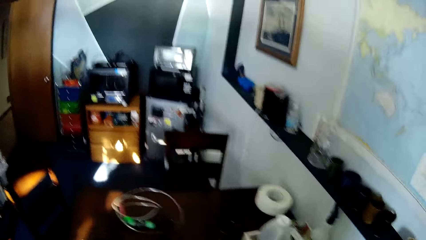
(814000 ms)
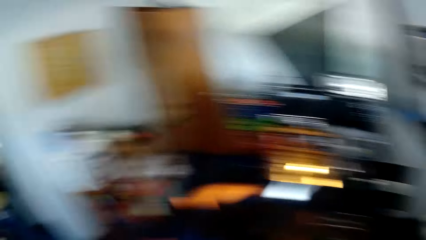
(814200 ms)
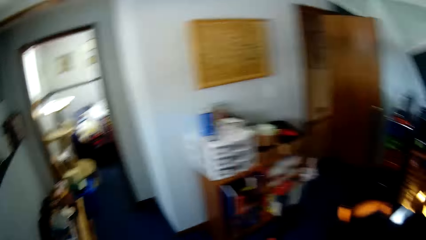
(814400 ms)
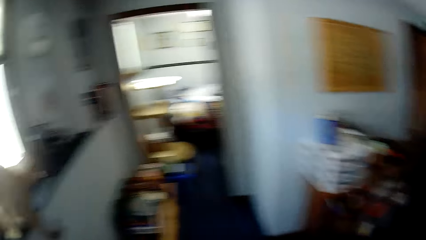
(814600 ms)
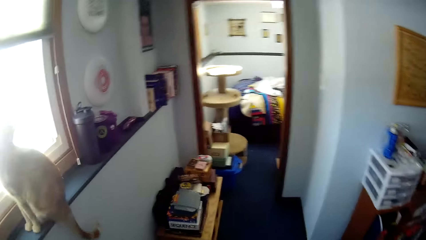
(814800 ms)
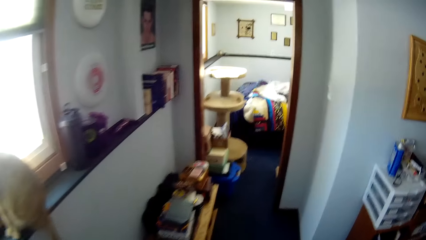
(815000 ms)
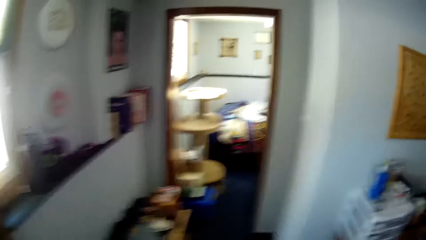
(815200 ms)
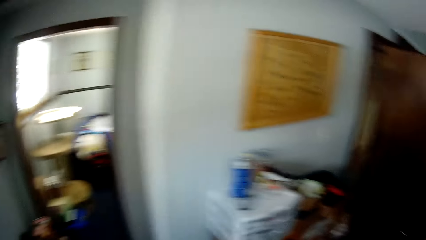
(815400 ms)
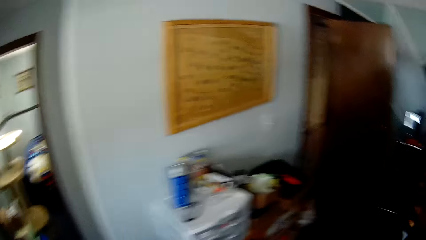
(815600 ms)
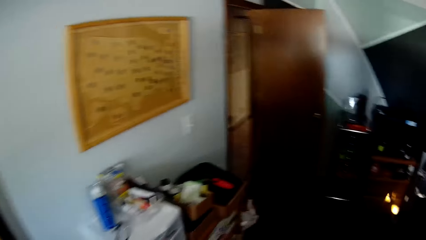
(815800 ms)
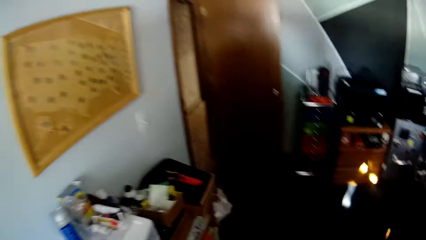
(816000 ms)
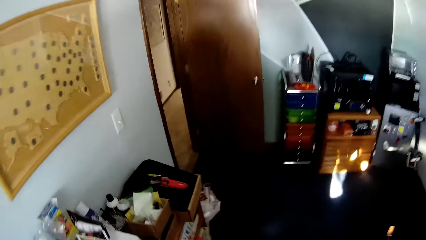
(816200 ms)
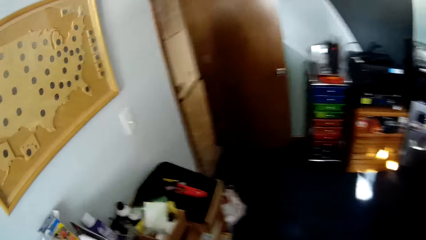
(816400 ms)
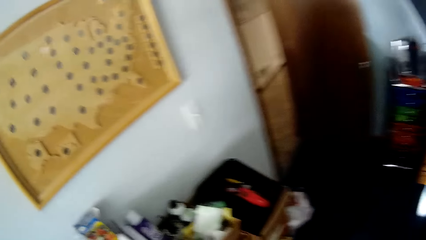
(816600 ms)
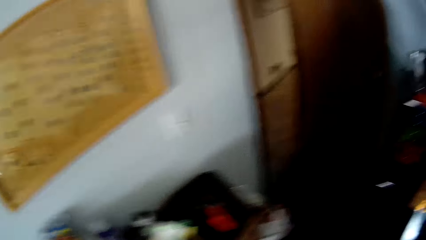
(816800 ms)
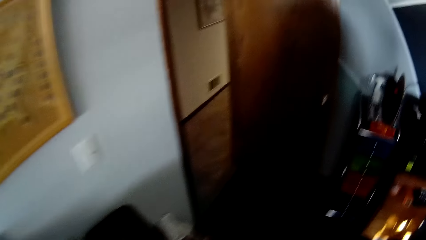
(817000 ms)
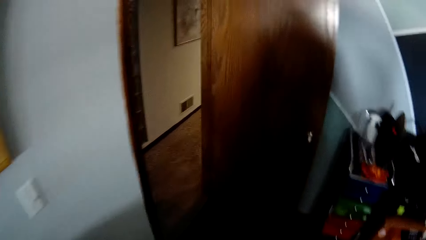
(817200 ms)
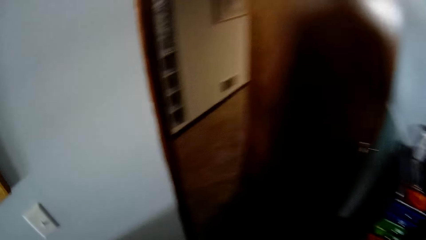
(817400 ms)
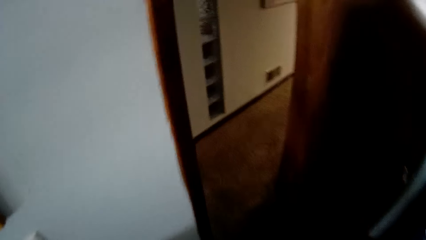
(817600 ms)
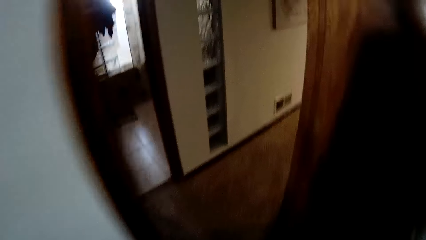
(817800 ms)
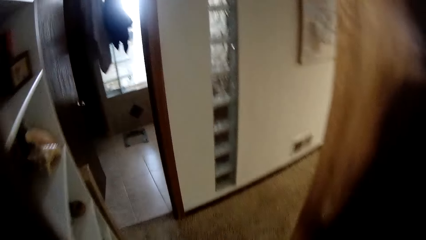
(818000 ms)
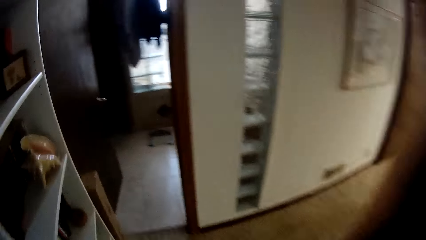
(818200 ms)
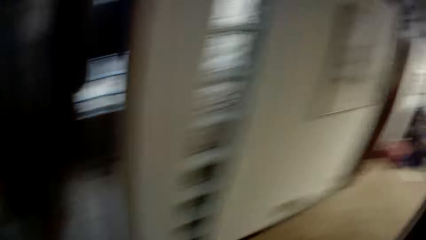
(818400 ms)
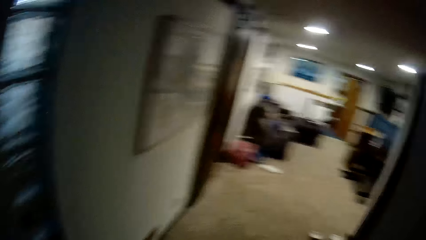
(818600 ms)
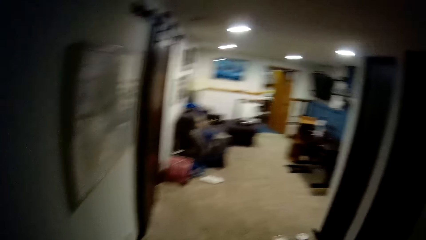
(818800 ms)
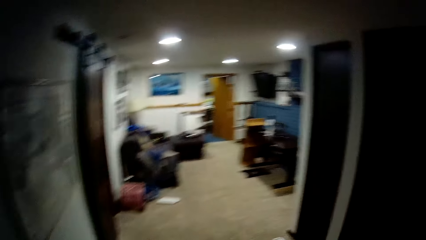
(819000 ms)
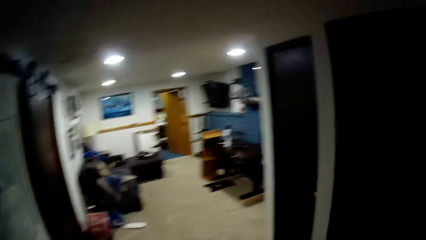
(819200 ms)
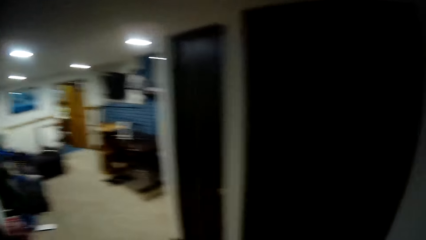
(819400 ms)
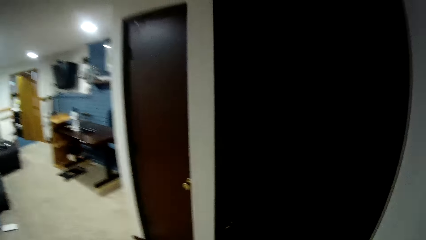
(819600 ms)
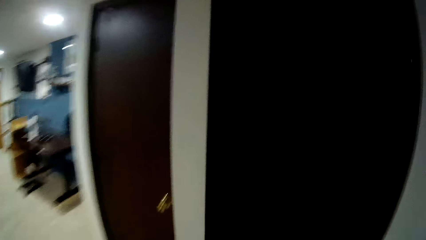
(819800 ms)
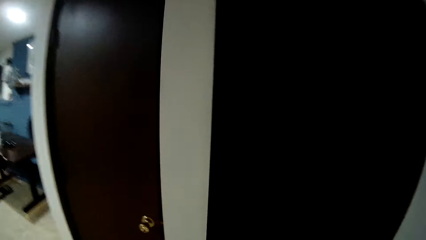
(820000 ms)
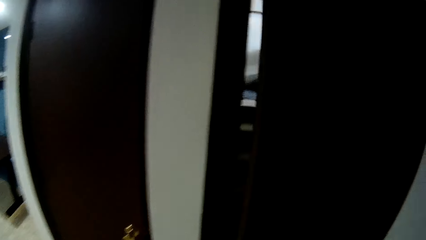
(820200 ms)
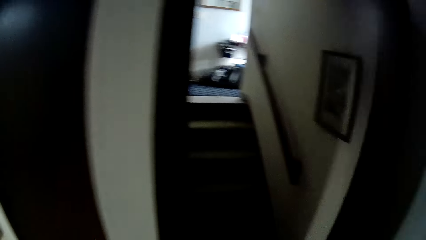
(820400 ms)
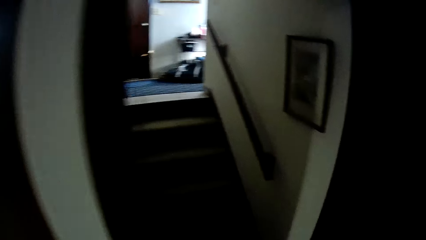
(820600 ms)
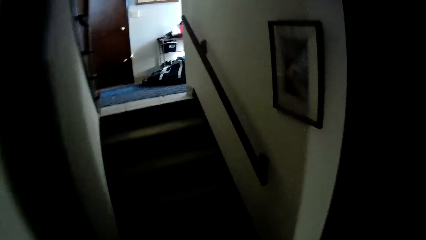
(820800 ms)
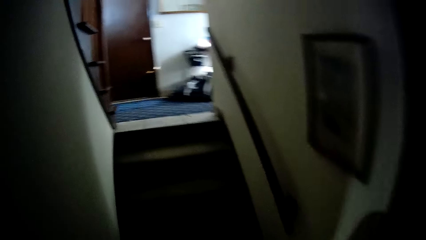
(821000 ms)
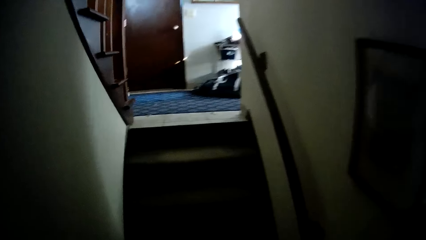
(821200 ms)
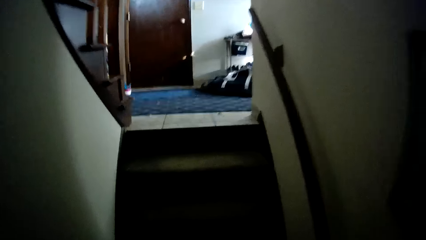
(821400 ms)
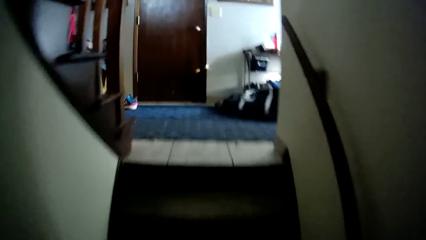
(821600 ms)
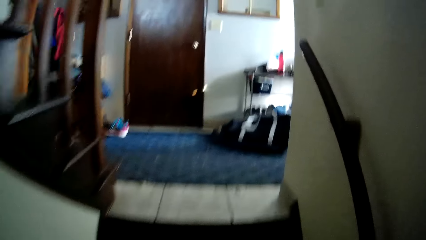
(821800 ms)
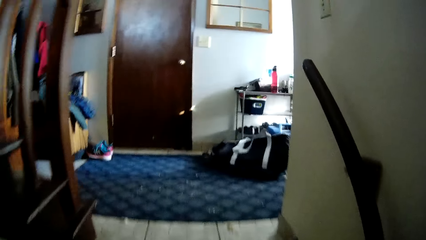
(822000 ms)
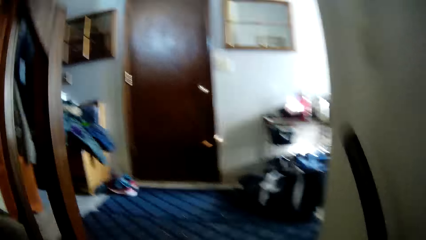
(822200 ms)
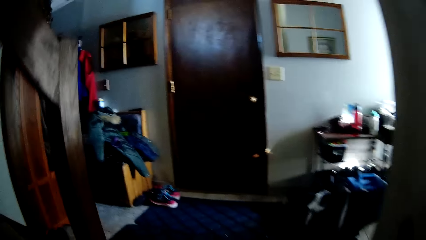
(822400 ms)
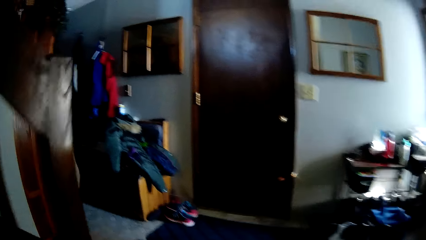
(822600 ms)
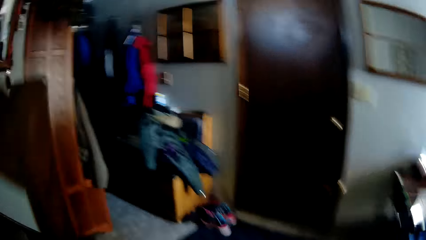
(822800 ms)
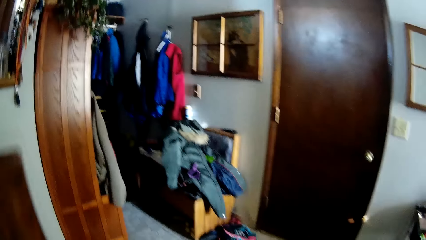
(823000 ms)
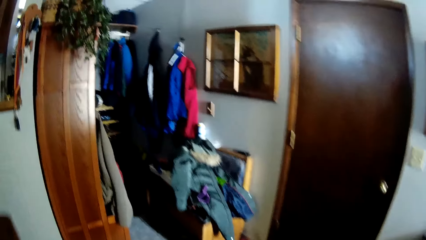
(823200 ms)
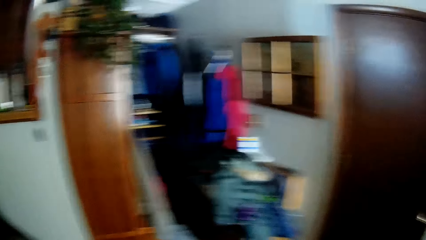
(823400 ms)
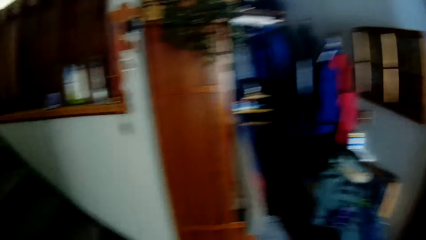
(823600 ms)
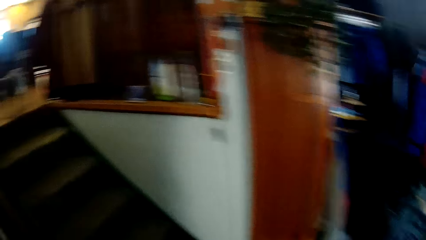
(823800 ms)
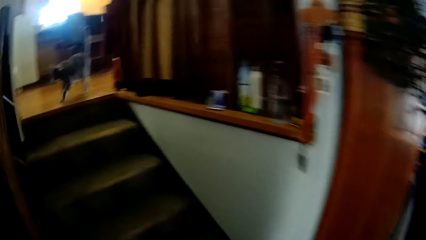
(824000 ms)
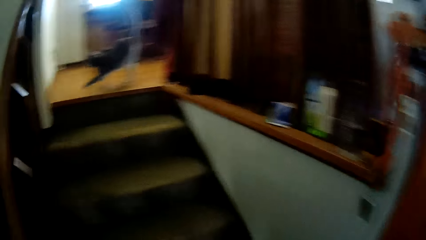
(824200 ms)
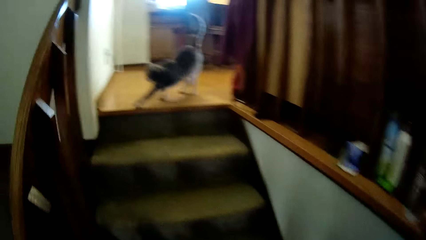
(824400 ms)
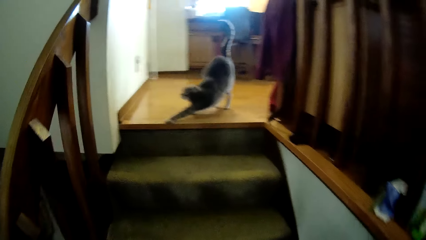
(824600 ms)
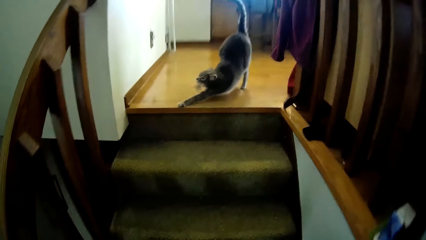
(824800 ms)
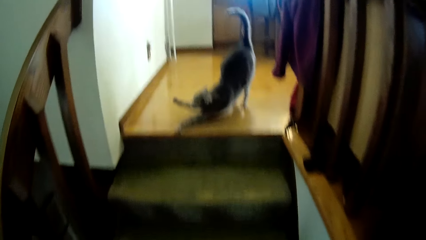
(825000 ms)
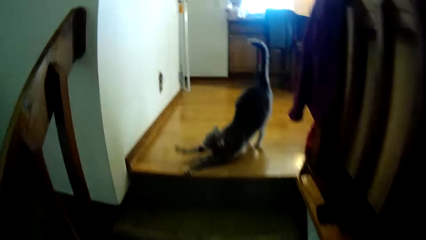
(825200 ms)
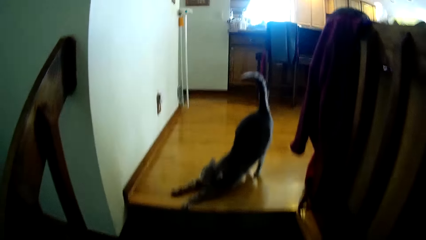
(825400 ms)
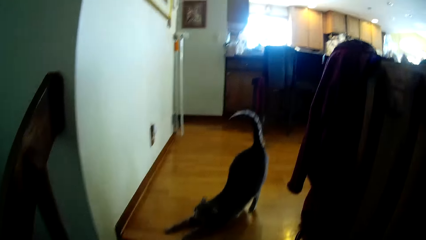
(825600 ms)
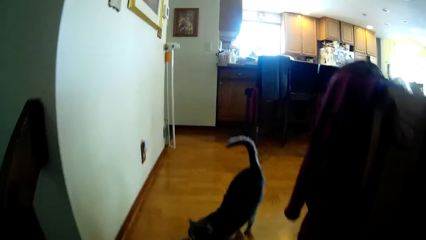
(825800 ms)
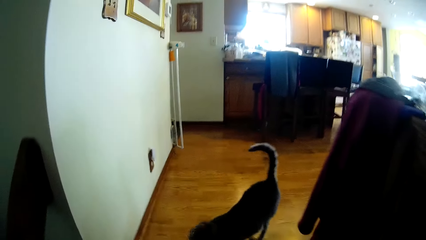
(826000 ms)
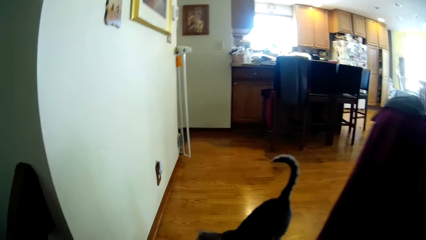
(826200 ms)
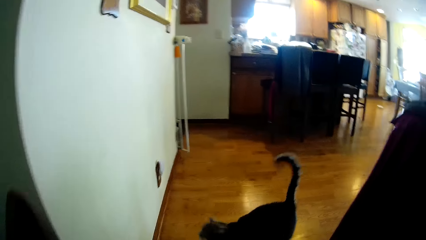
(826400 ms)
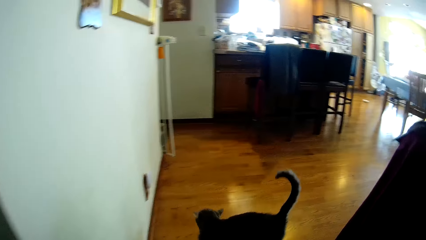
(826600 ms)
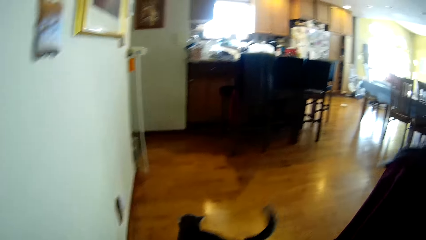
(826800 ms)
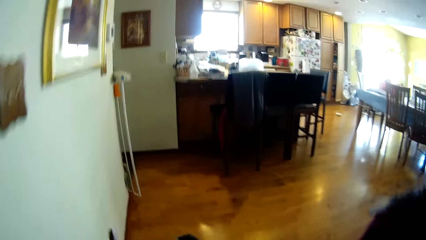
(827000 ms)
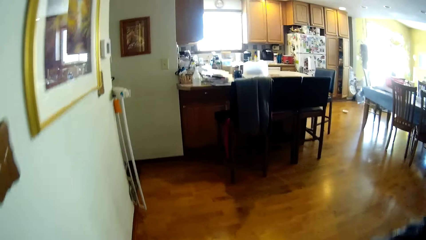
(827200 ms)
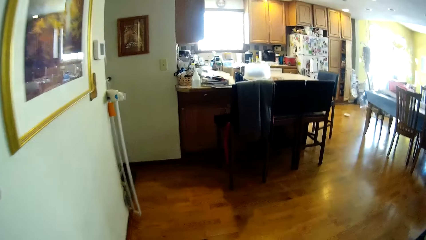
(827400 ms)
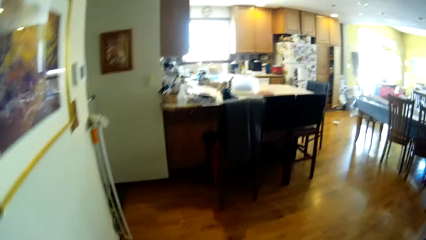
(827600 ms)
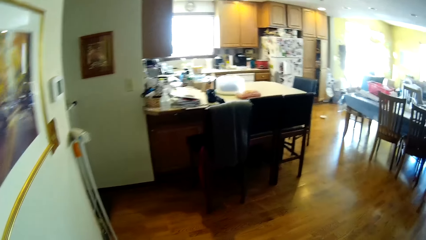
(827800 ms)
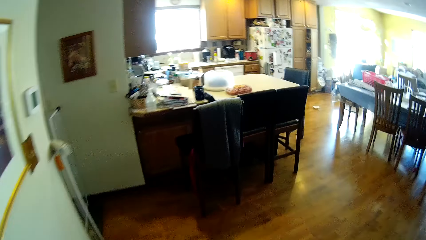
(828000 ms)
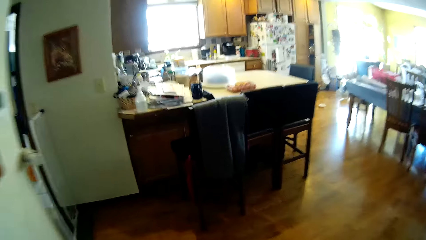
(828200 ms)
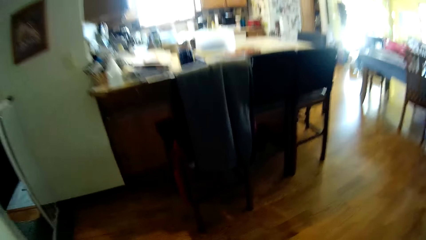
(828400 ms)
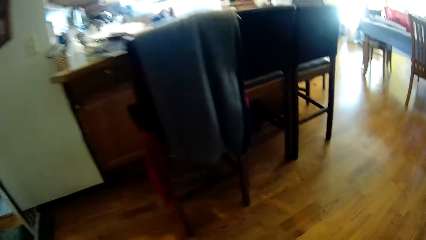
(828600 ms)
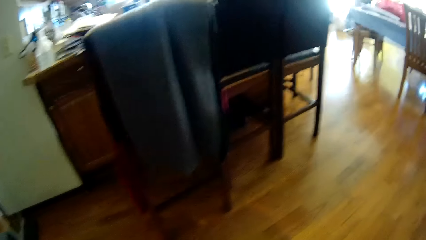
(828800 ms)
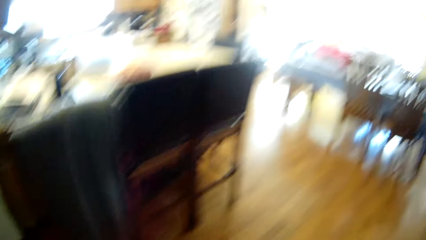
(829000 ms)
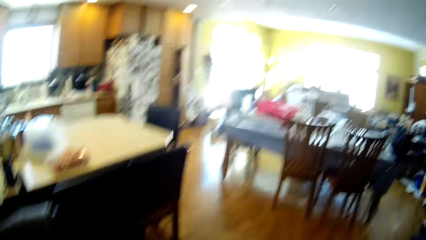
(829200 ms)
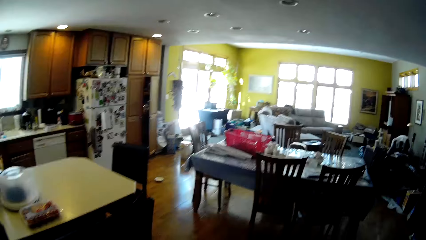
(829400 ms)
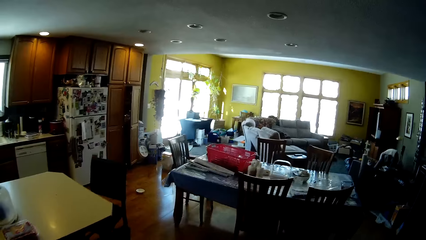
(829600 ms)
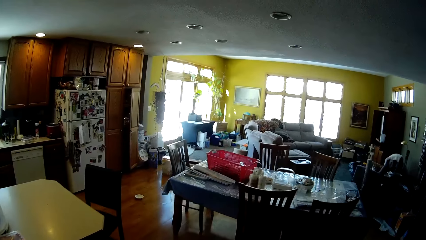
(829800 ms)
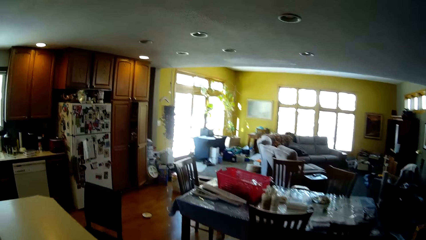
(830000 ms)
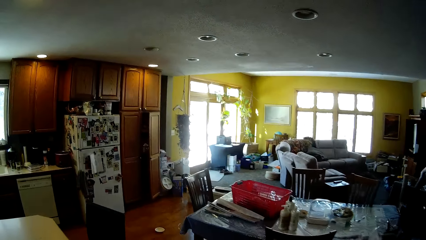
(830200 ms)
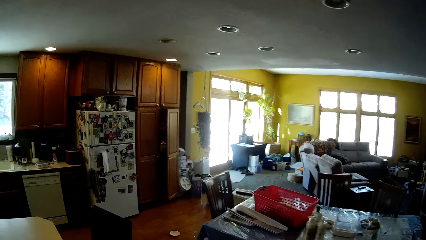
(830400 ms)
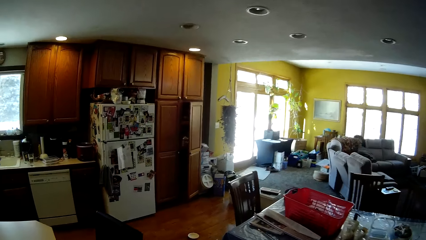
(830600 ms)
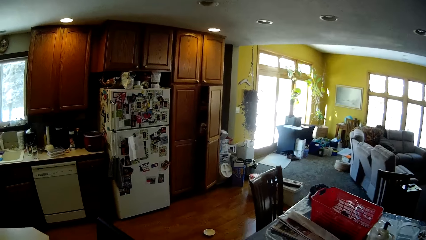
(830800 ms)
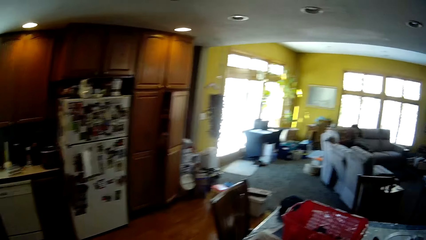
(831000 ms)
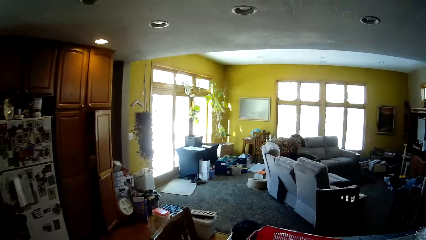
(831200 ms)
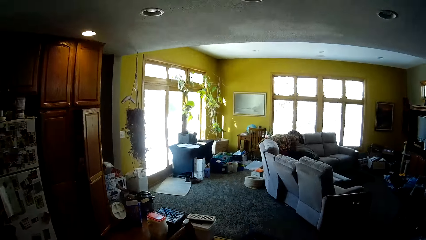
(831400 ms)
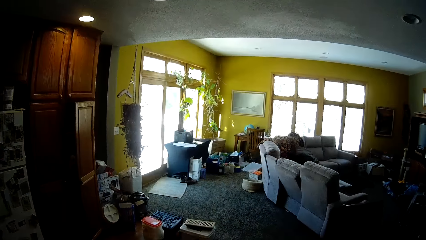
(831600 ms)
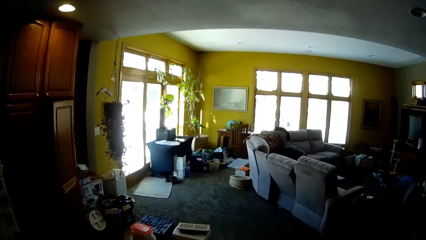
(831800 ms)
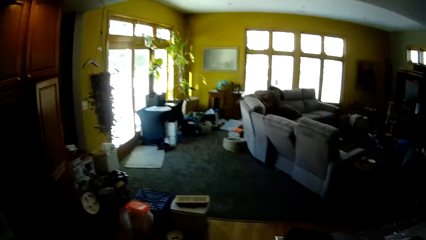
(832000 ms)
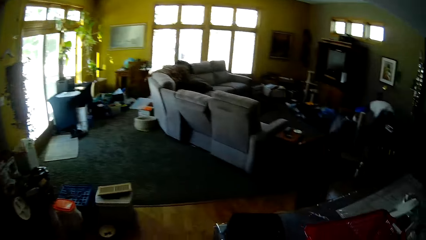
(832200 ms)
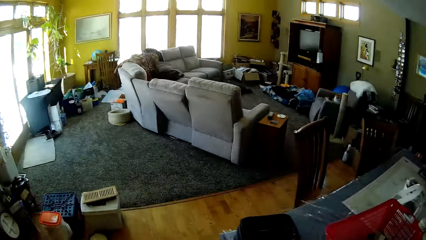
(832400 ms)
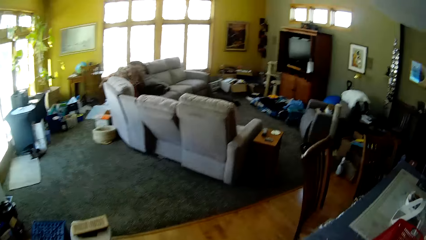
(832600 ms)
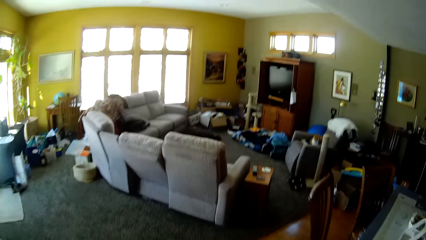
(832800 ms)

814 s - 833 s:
The camera wearer folds the paper. They walk around the house. They open the door. They walk around the house. They walk around the room. They walk to the sitting room.
